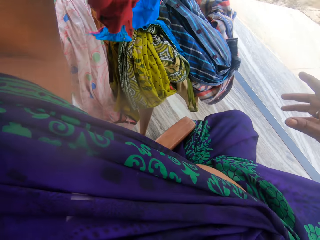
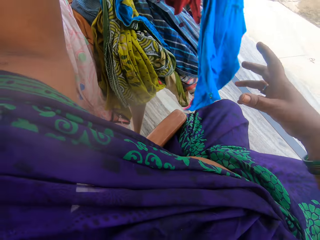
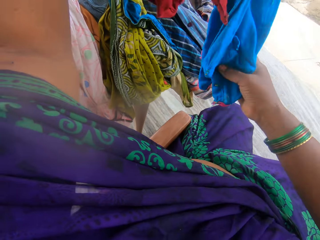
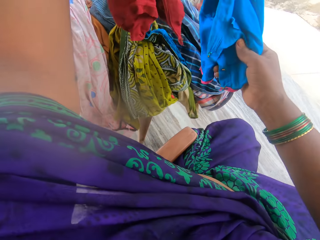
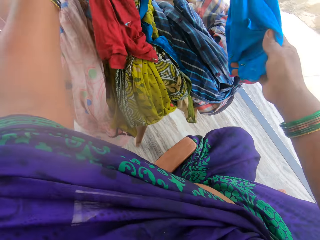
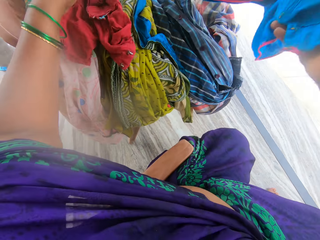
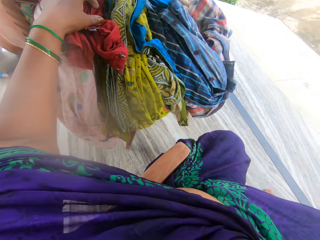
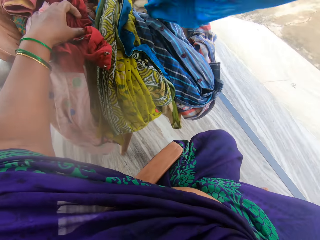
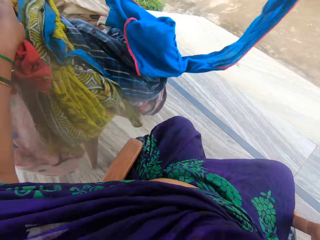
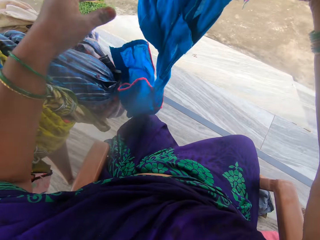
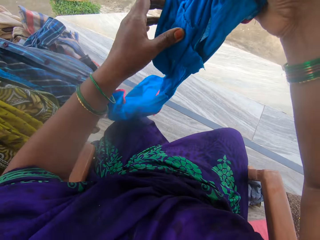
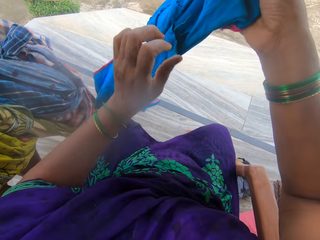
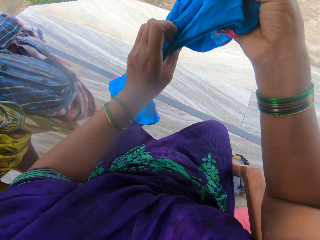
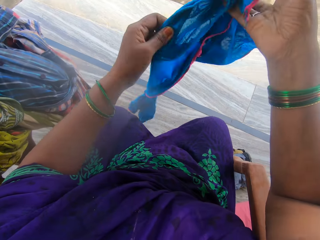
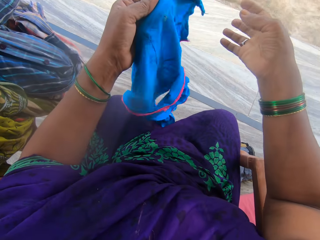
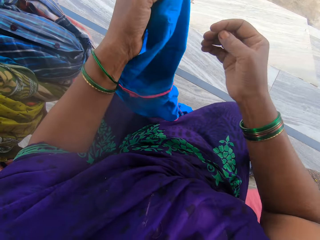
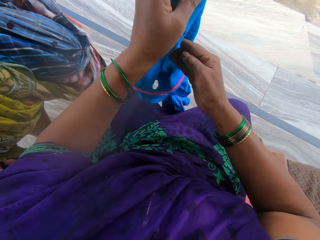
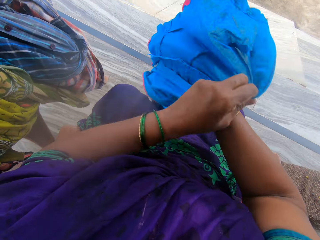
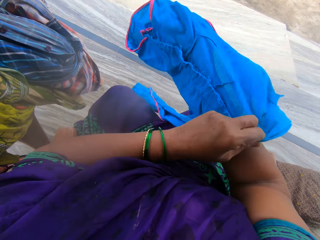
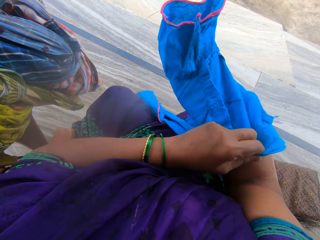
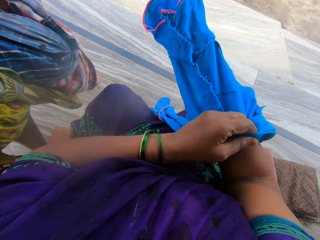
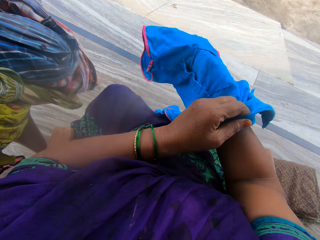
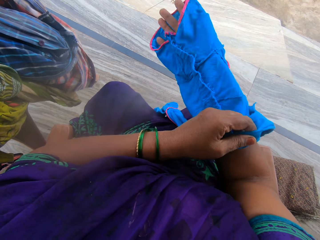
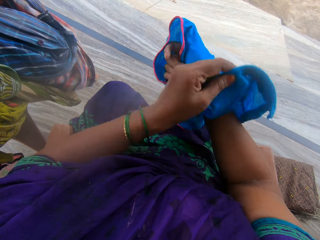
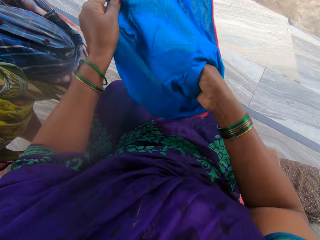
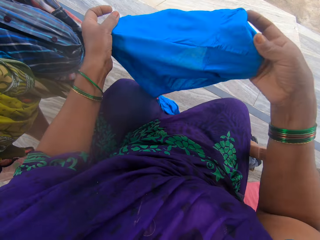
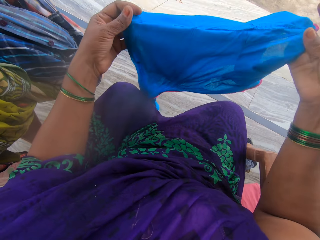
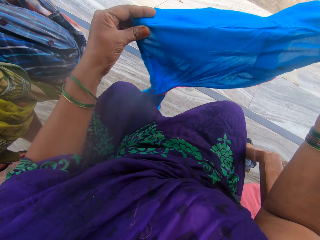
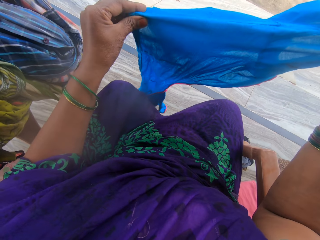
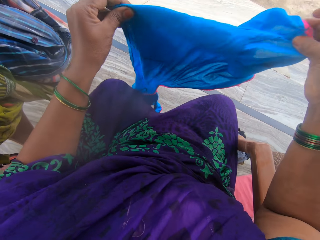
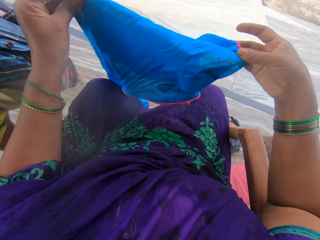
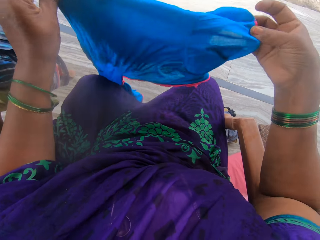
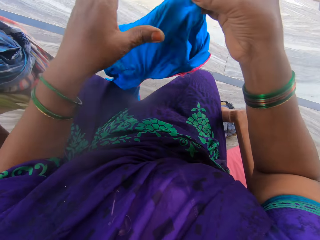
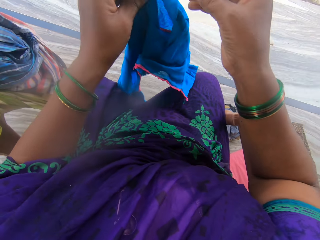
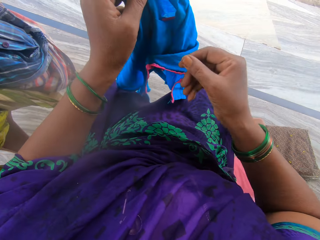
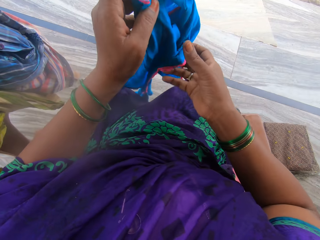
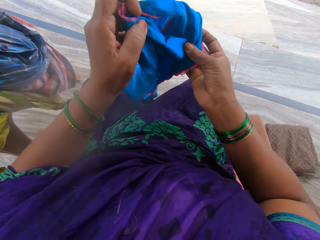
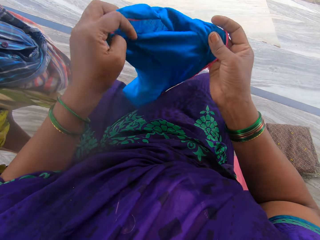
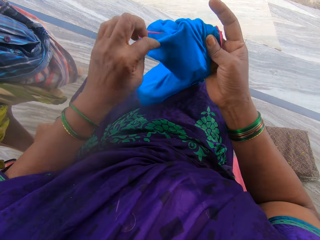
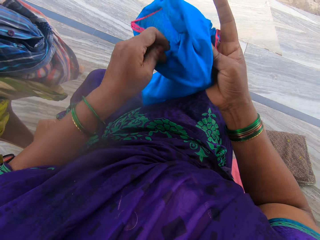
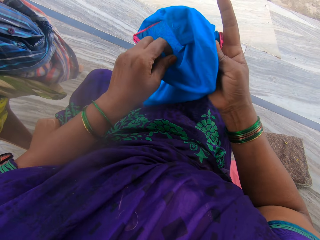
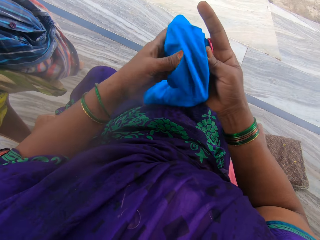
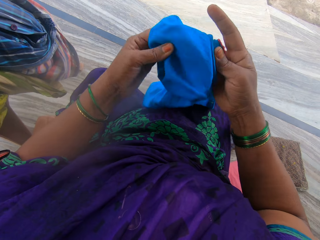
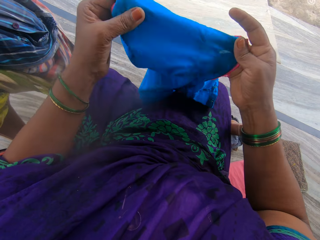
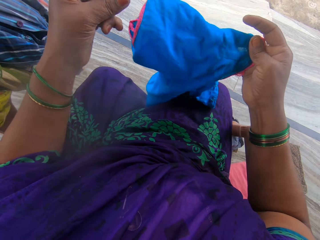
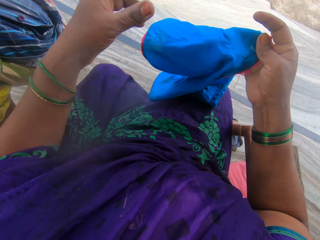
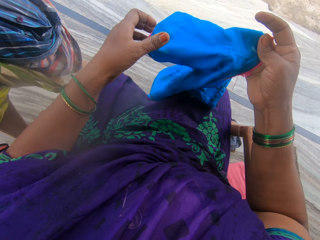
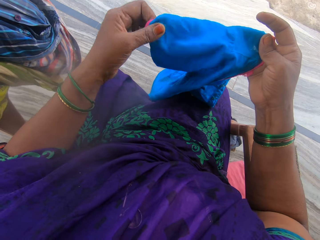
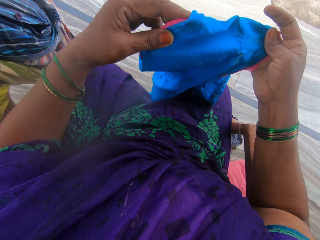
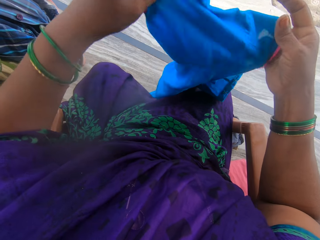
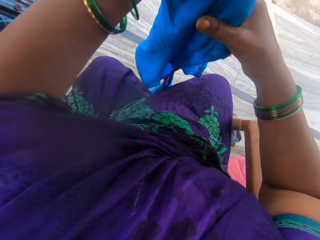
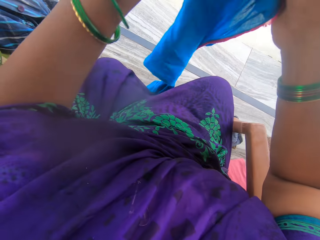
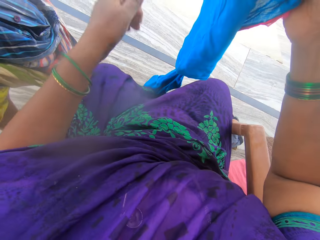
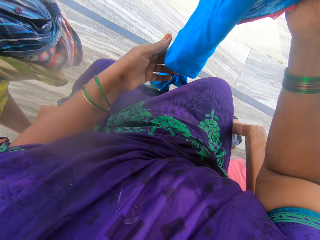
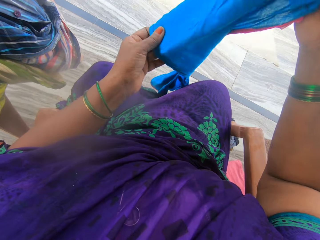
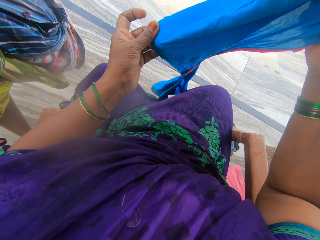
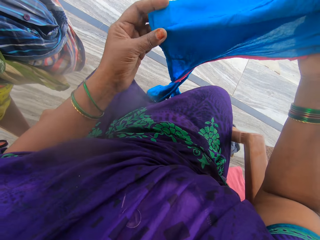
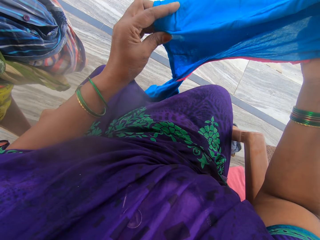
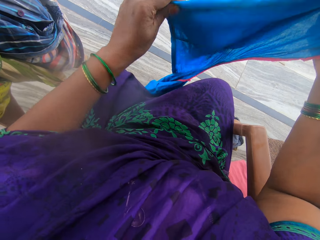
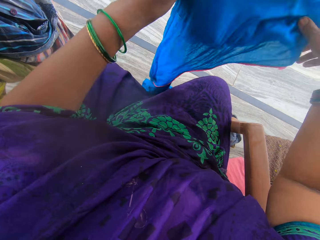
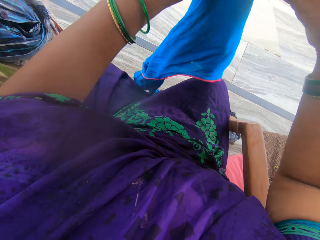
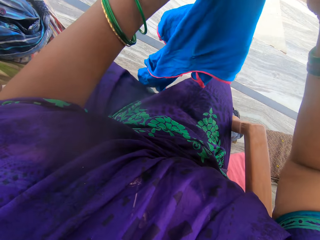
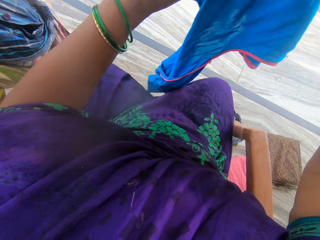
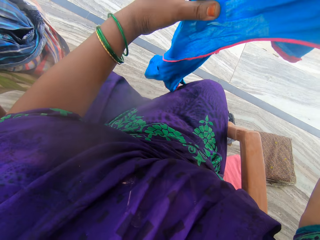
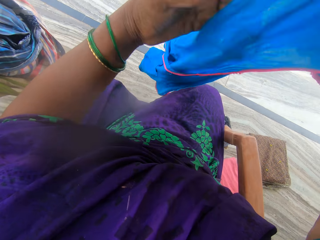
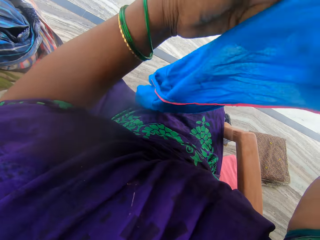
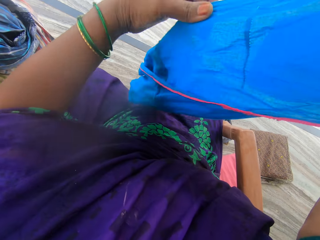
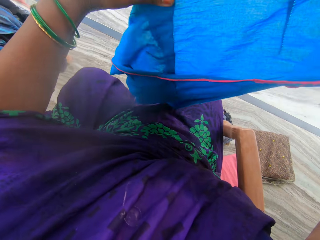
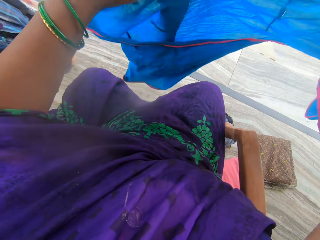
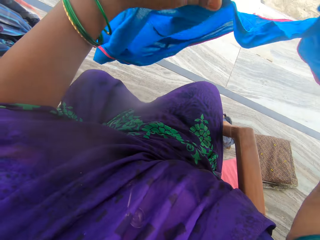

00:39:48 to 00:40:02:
The camera wearer returns the maroon top. They pull the blue top. They turn the cloth inside out. They fold the blue top.

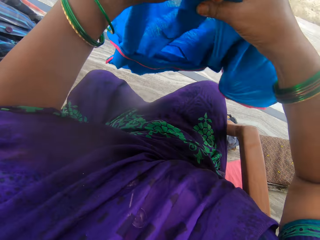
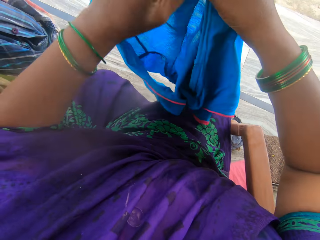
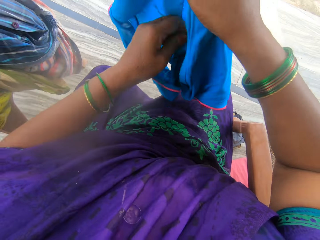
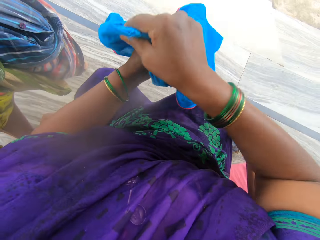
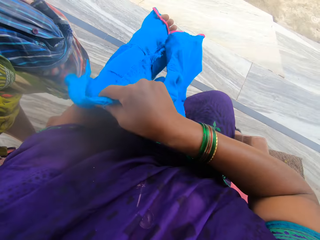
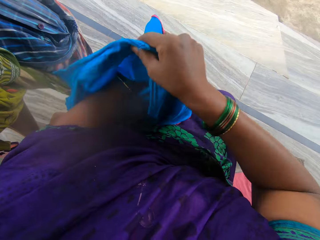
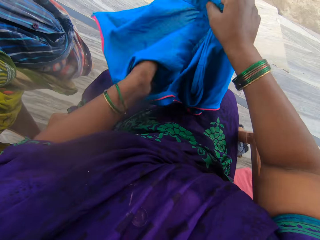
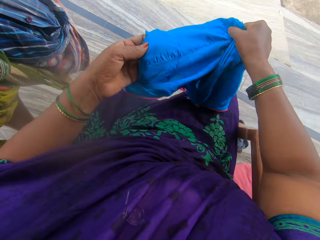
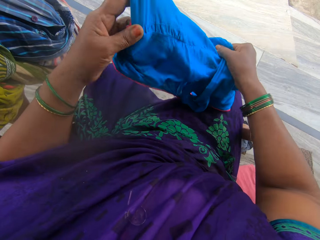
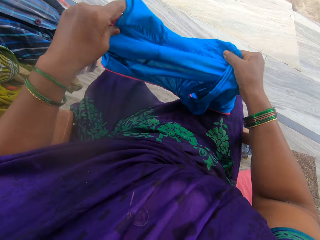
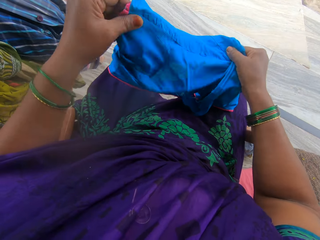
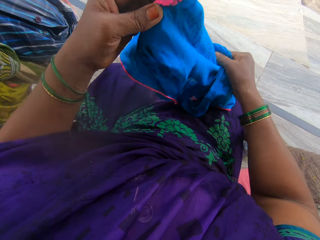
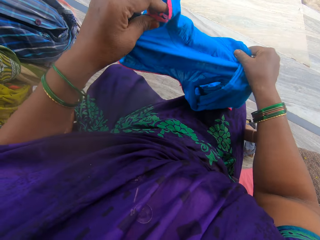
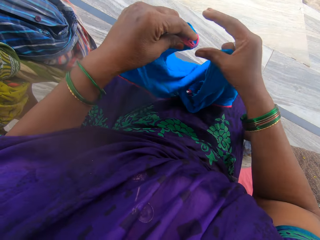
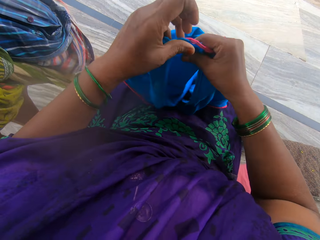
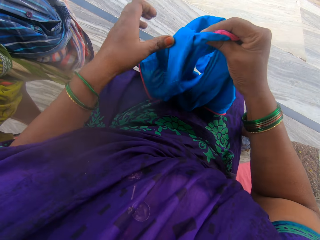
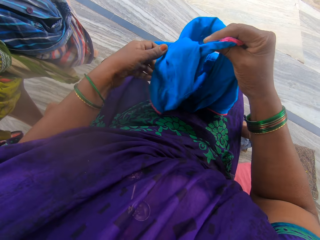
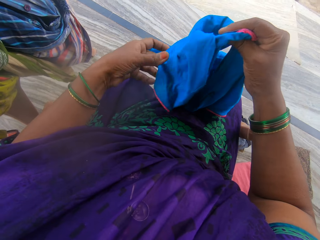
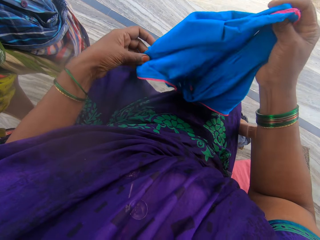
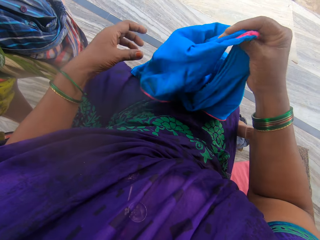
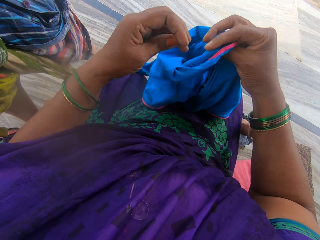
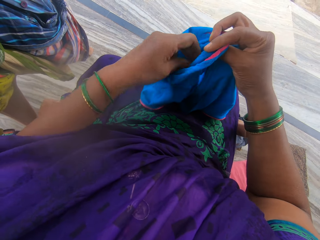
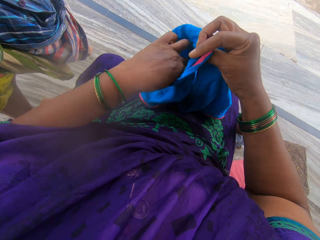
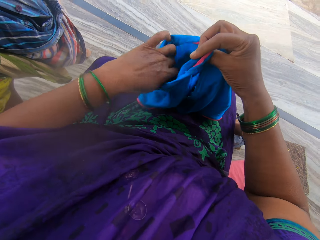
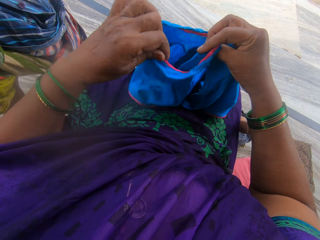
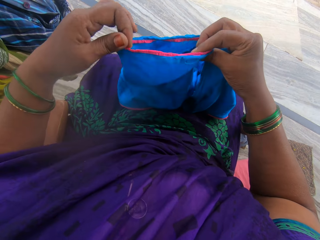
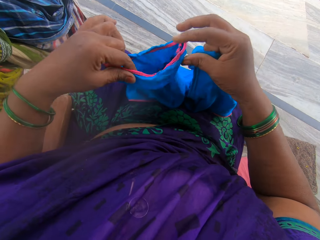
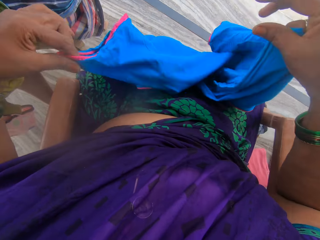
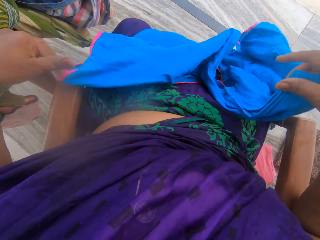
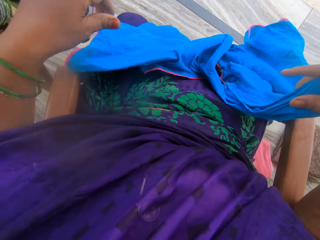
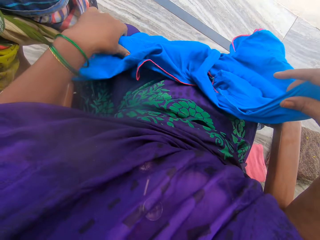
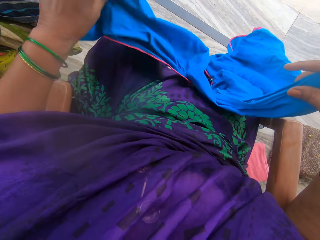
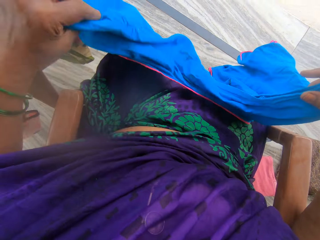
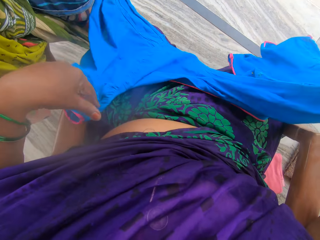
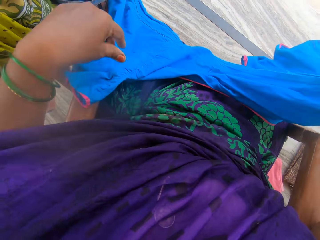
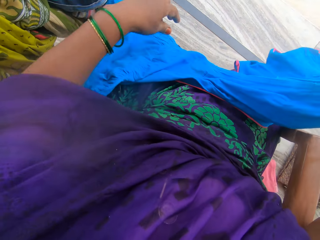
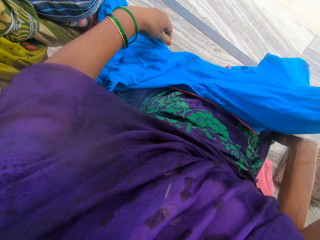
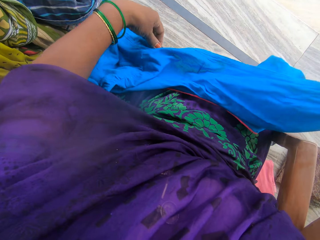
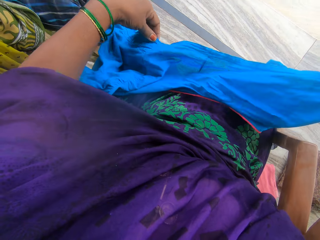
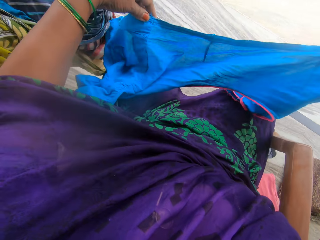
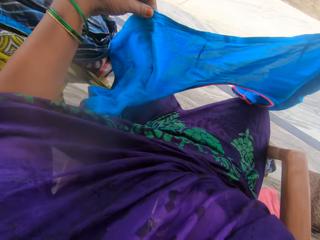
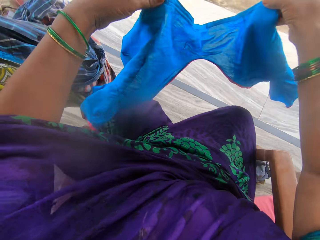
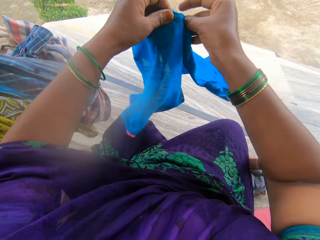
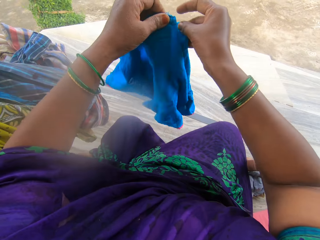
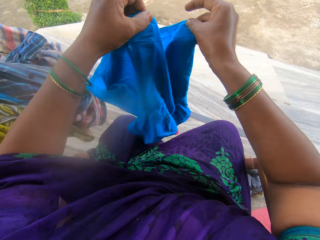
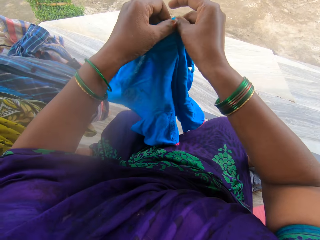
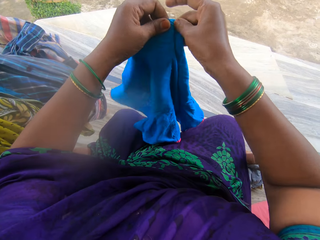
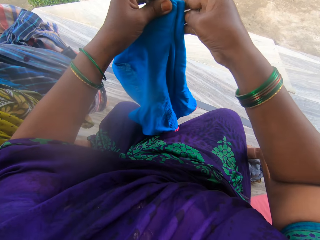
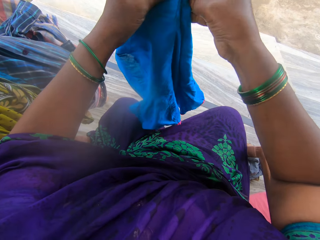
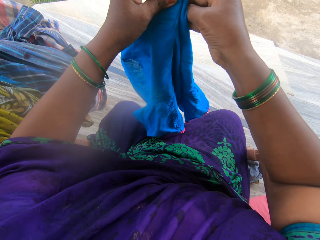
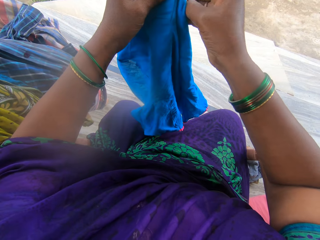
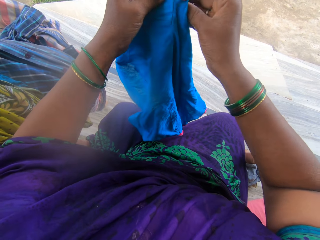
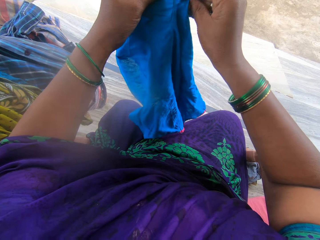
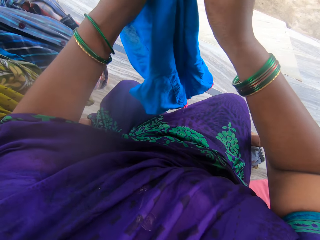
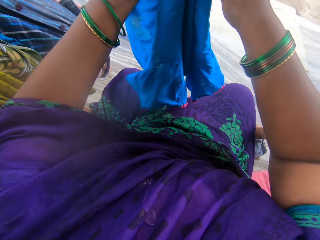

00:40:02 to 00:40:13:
The camera wearer turns the blue cloth inside out. They fold the blue cloth.
